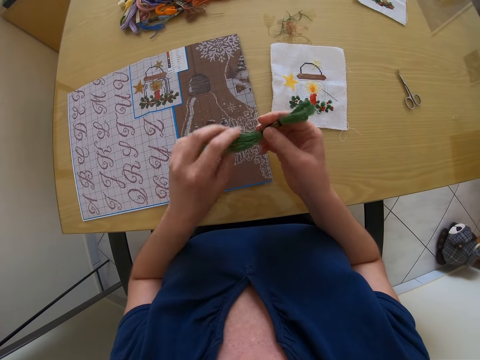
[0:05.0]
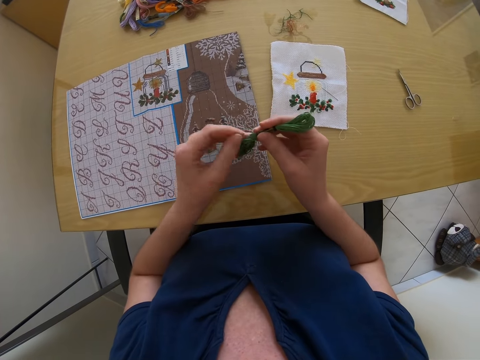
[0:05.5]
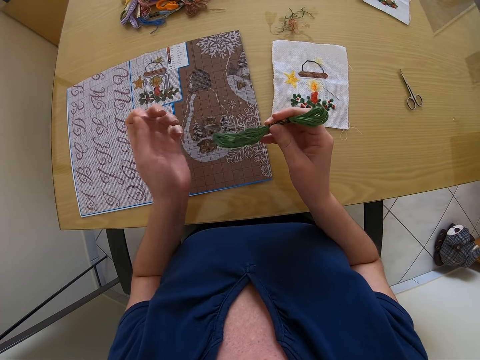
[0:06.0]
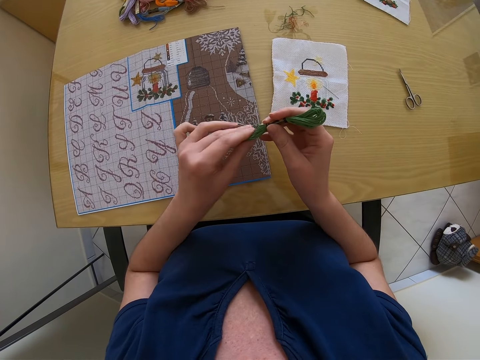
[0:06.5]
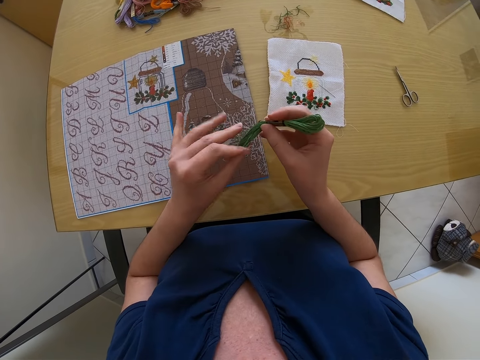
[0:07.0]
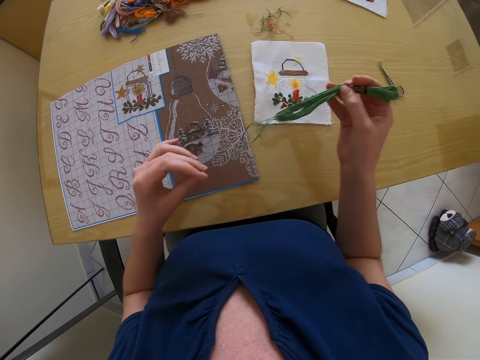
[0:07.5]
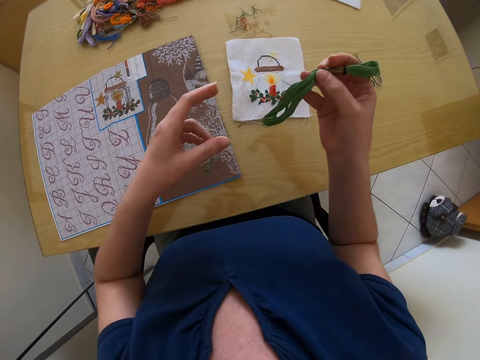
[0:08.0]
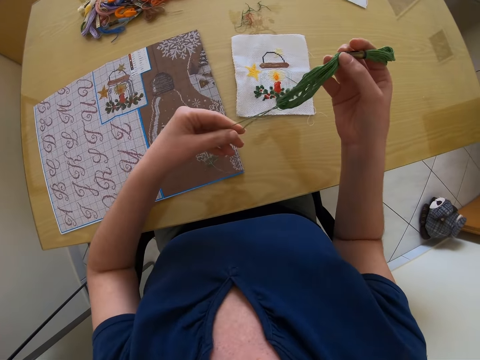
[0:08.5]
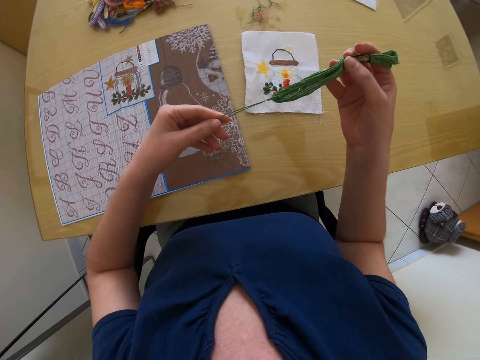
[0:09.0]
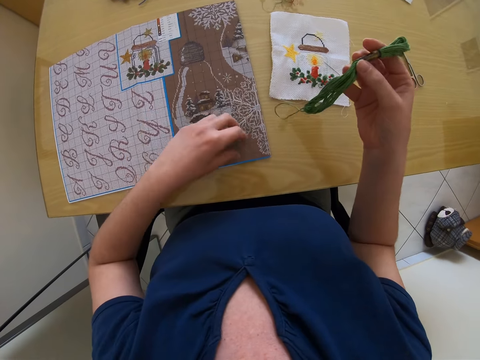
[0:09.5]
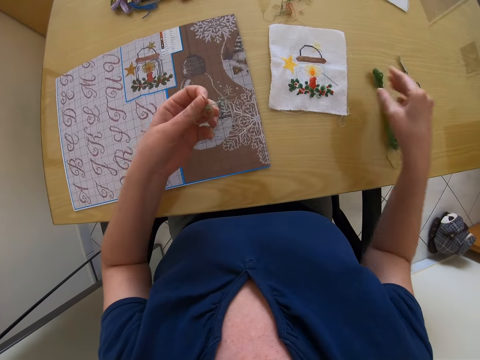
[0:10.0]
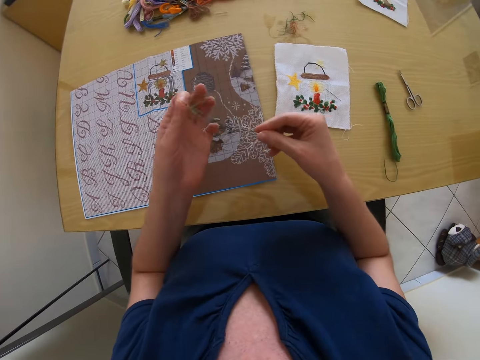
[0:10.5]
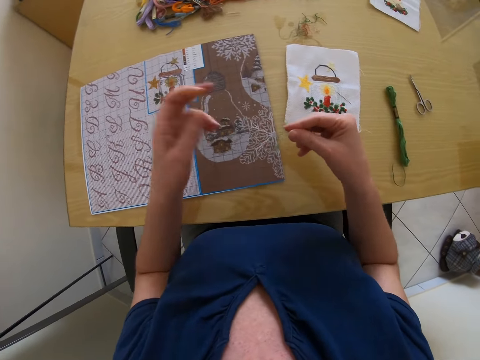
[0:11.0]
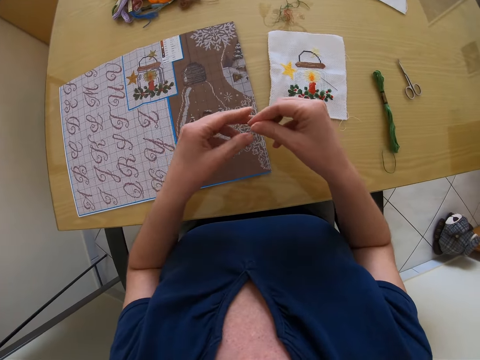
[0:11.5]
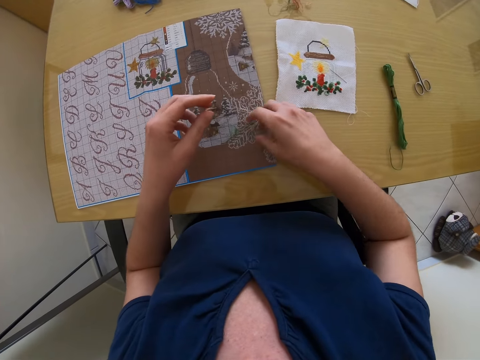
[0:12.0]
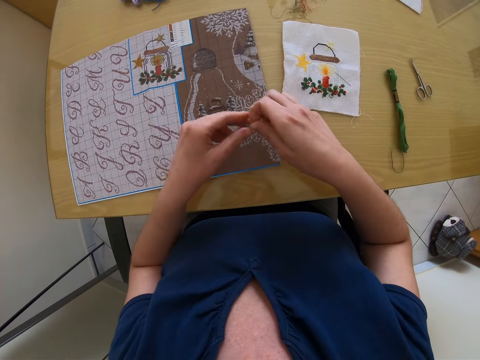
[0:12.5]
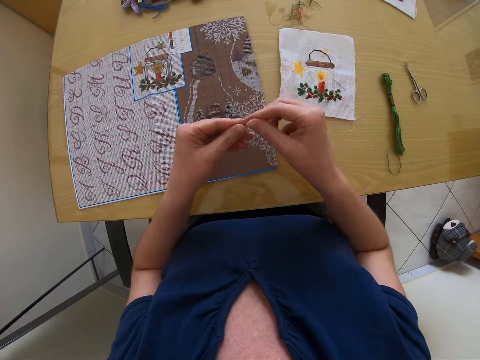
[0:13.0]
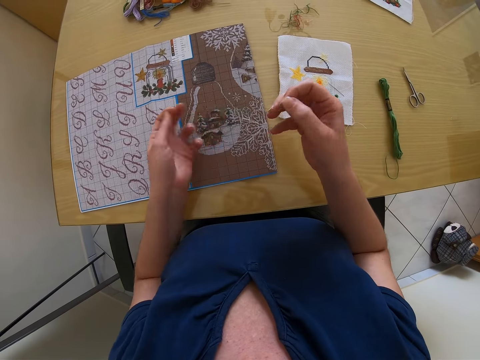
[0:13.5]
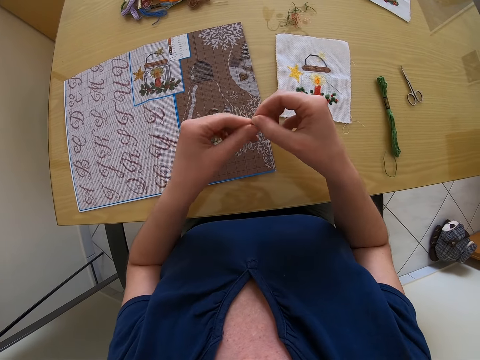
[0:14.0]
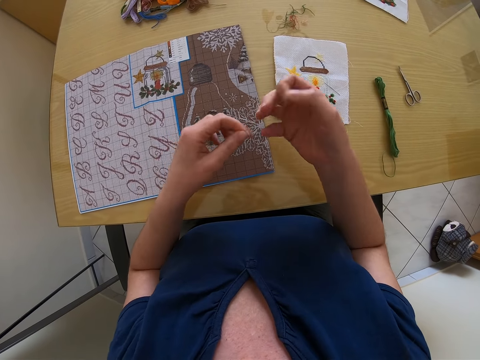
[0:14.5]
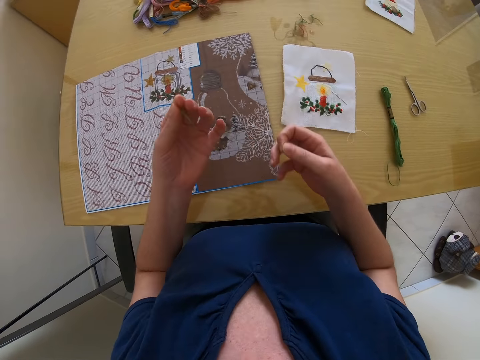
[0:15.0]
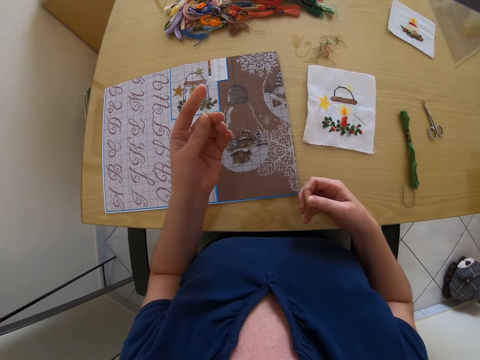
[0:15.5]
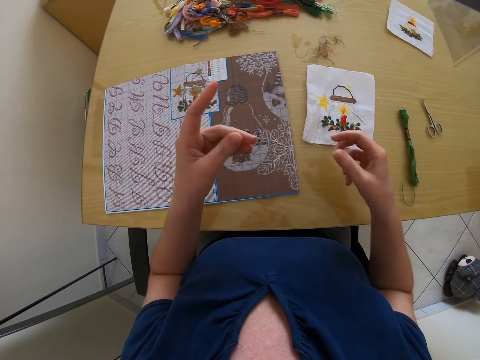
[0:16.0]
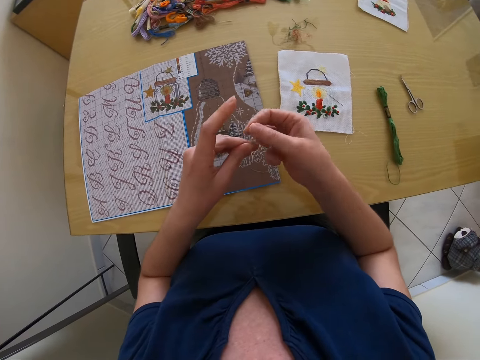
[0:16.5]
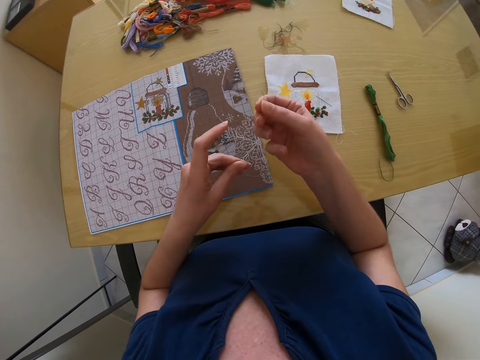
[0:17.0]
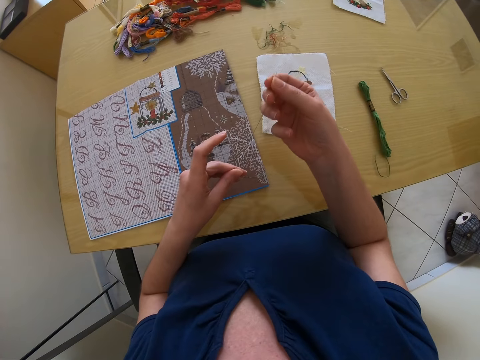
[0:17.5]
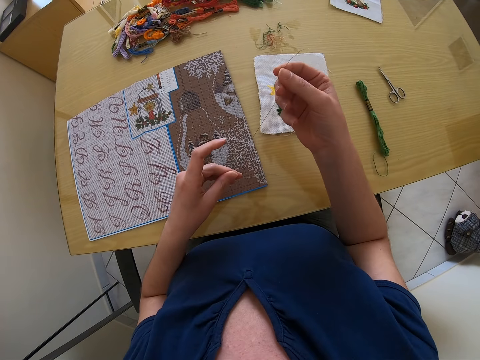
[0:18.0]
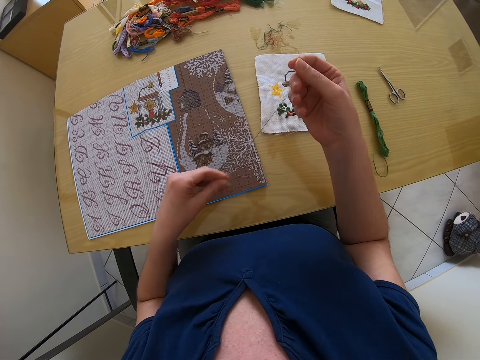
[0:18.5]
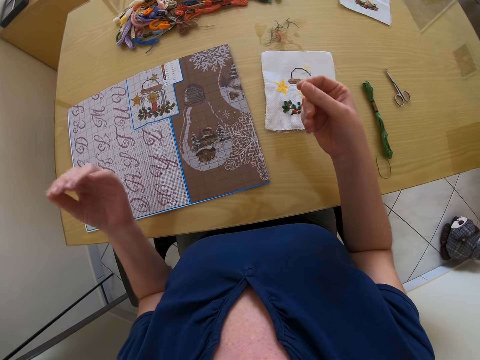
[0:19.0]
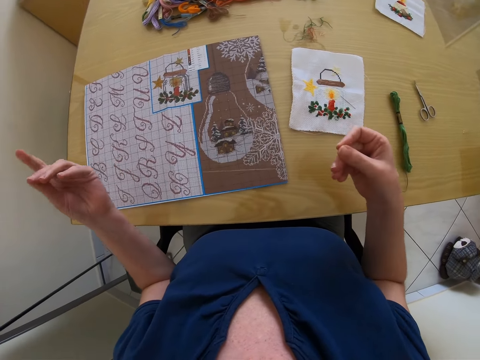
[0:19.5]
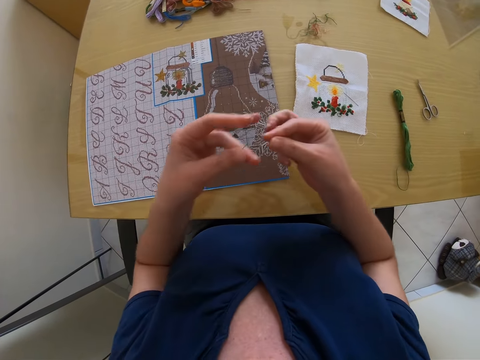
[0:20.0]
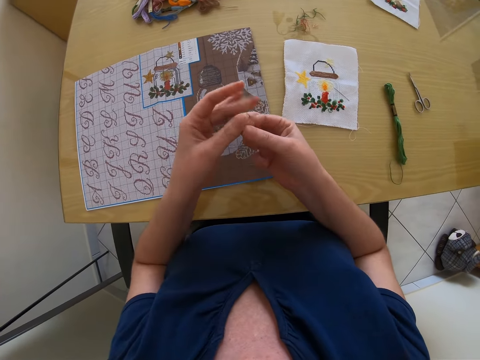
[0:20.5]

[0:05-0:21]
The camera wearer removes one yarn from the skein of yarn with her left hand. She drops the skein of yarn in her right hand on the table. She picks up a needle. She straightens the yarn in her hands.

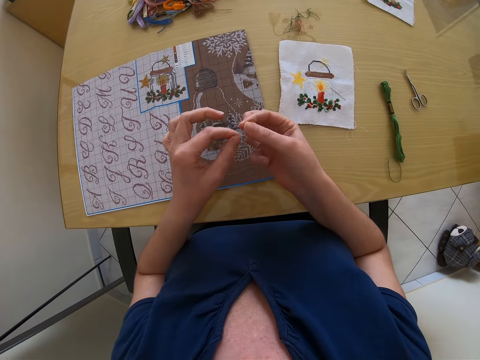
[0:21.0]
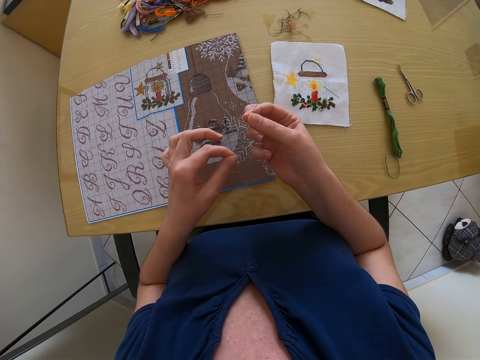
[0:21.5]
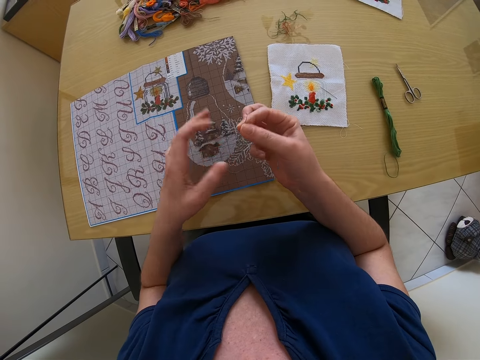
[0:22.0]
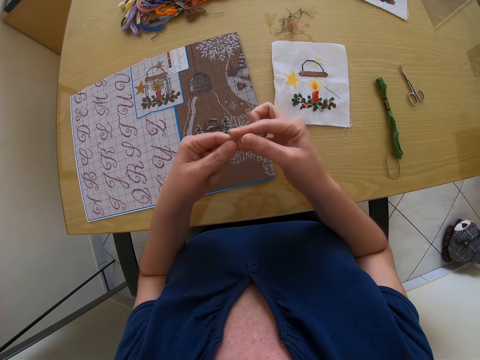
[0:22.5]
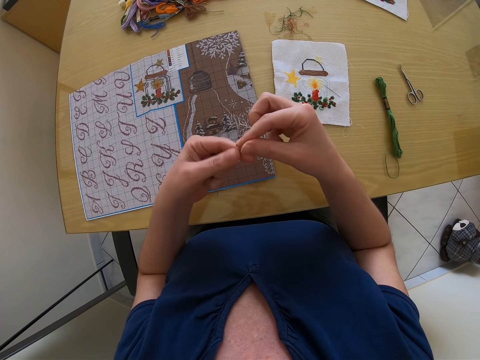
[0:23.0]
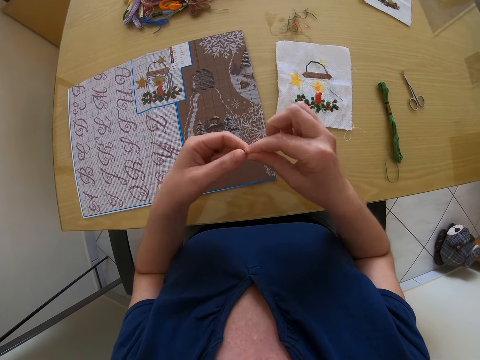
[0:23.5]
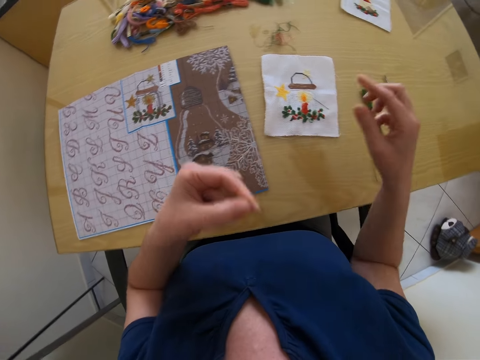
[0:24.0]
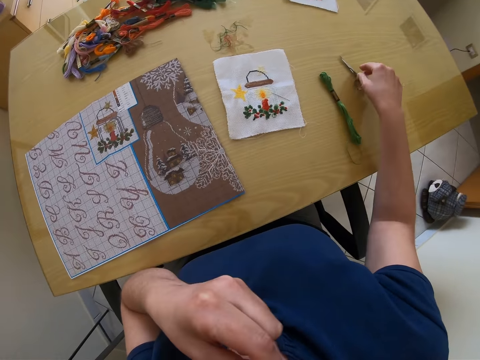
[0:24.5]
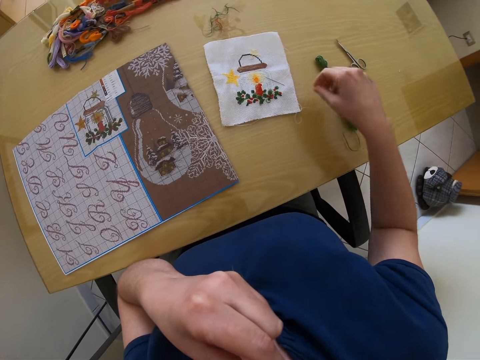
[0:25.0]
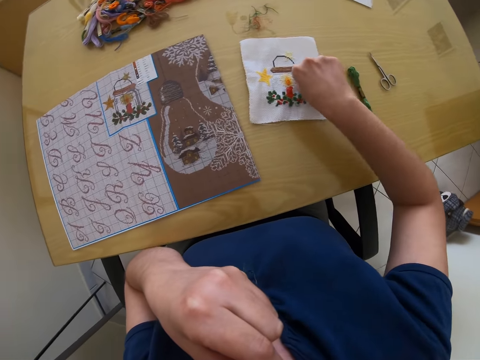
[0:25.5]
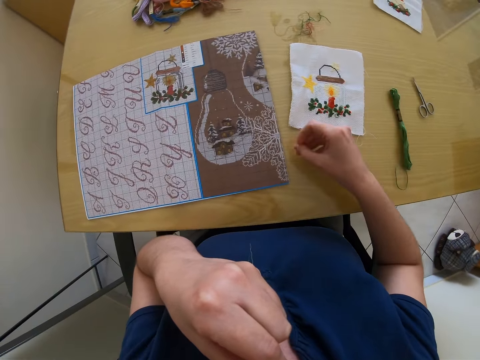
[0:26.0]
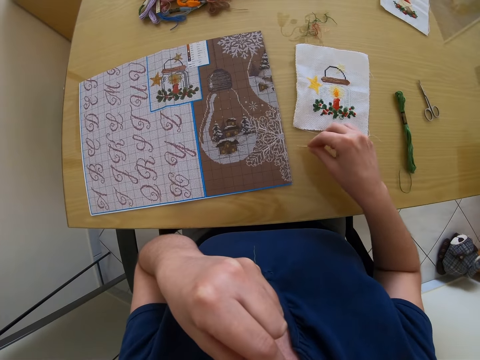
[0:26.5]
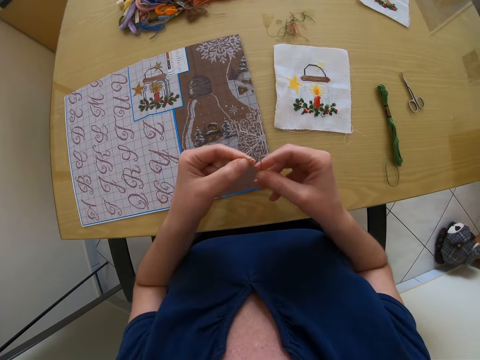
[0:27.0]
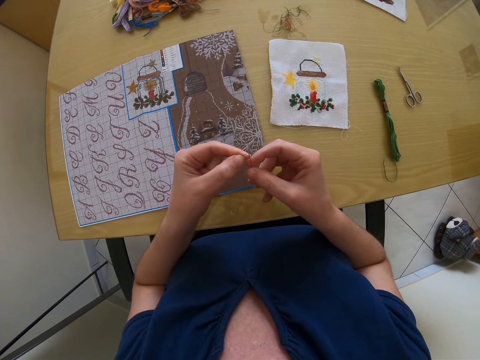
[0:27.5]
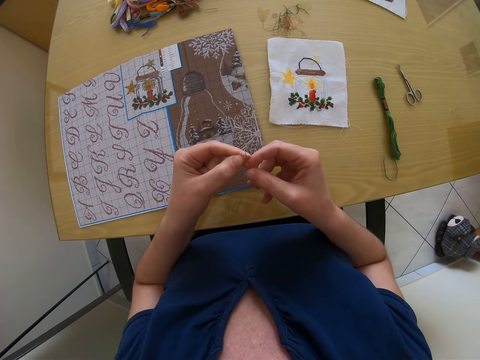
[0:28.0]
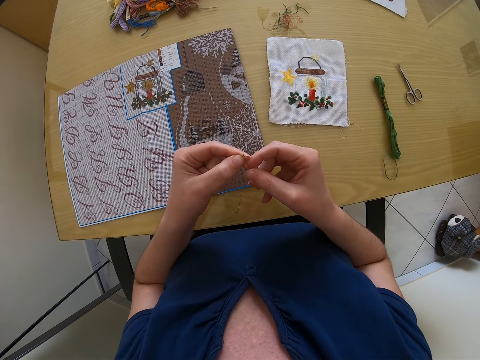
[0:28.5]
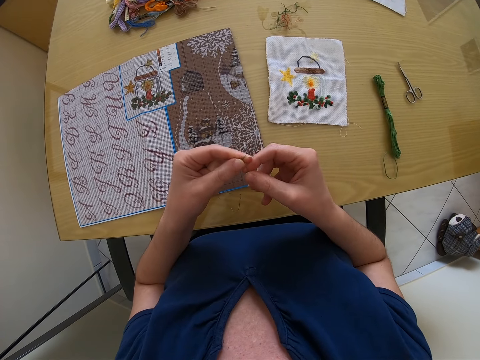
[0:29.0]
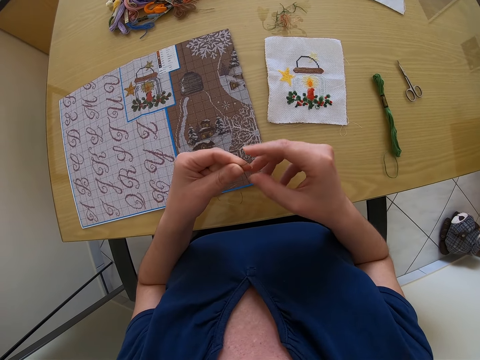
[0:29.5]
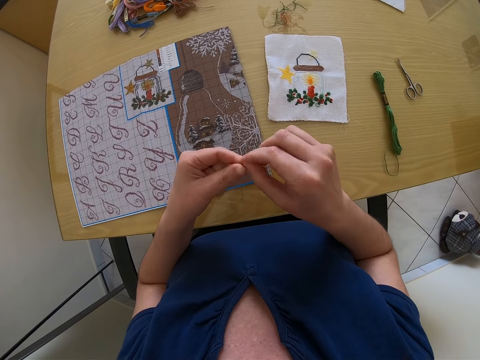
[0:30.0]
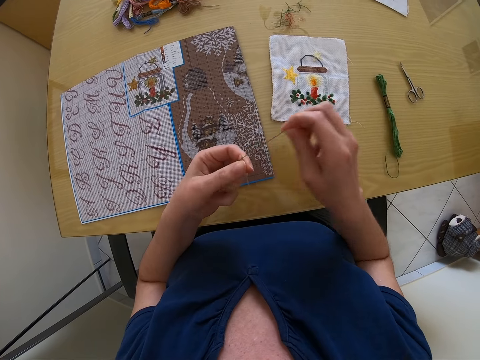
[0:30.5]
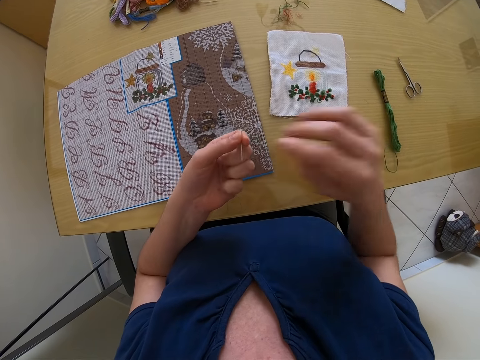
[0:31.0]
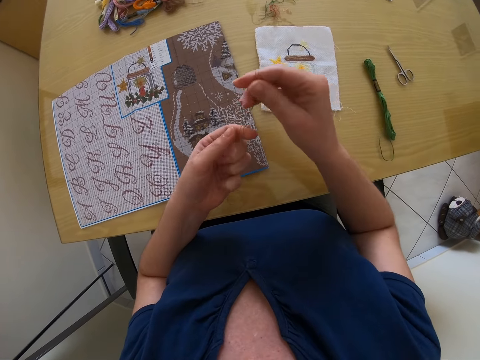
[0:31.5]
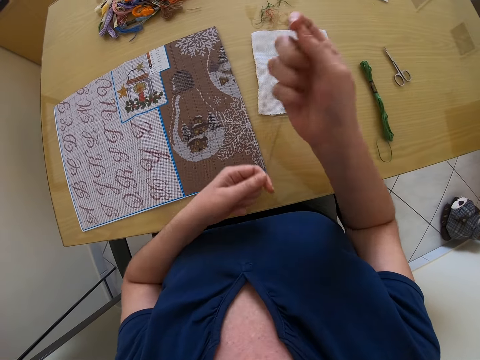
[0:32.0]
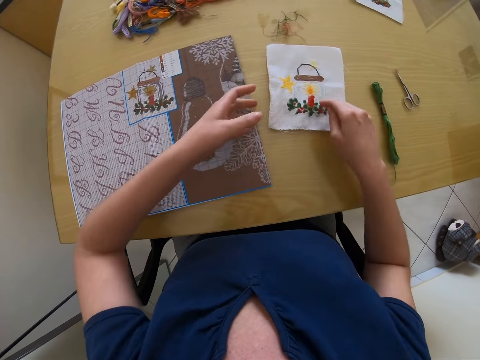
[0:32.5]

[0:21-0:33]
The camera wearer folds the yarn or thread into two with her hands. She holds the yarn in her left hand with her mouth. She picks up a needle from the table with her right hand. She removes the yarn in her left hand from her mouth. She passes the yarn through the needle with her hands. She pulls the thread through the needle.
